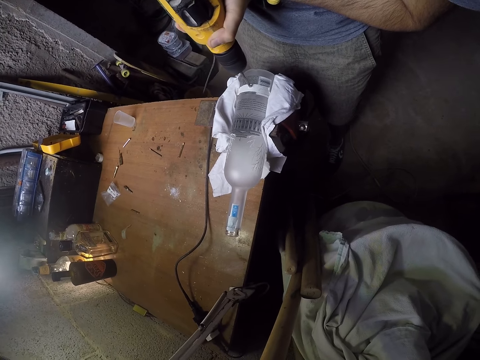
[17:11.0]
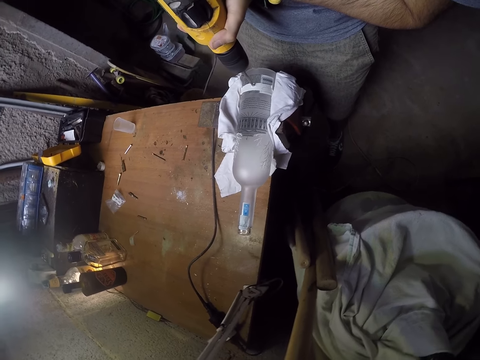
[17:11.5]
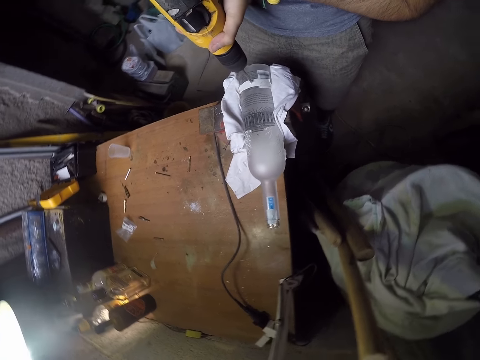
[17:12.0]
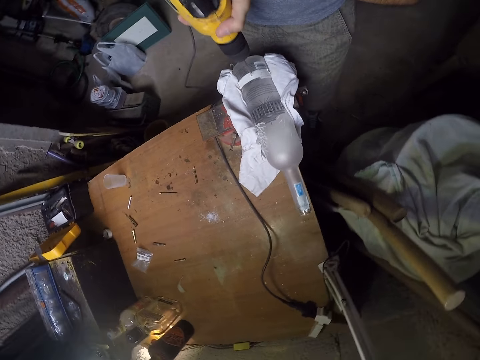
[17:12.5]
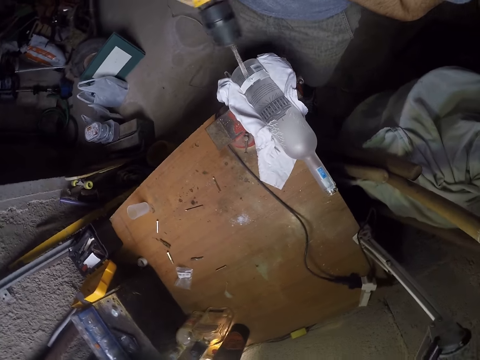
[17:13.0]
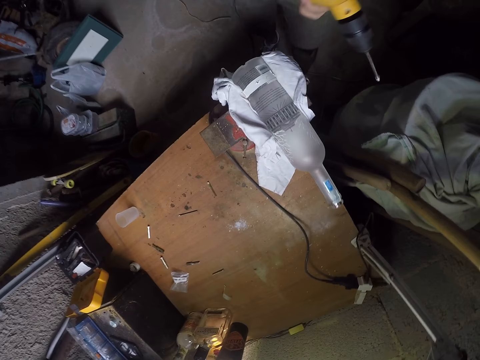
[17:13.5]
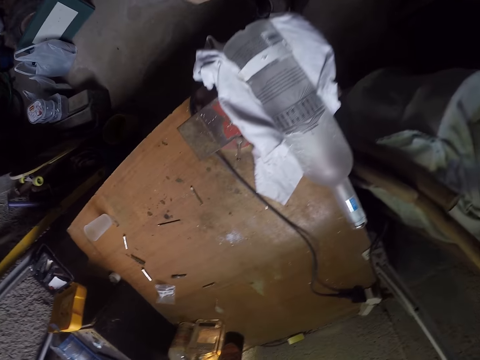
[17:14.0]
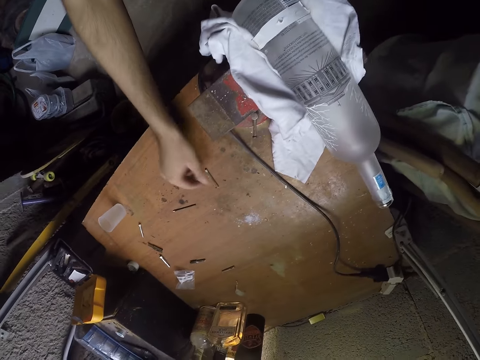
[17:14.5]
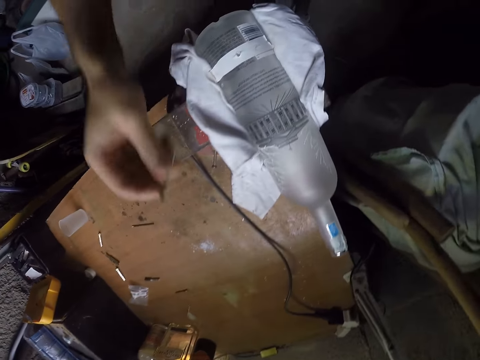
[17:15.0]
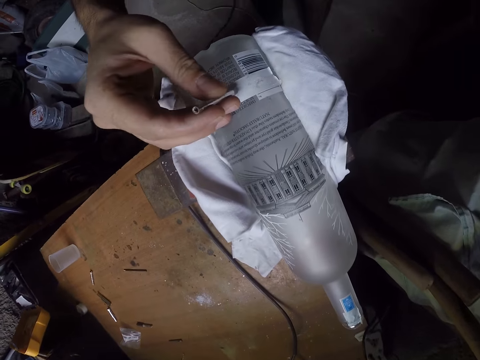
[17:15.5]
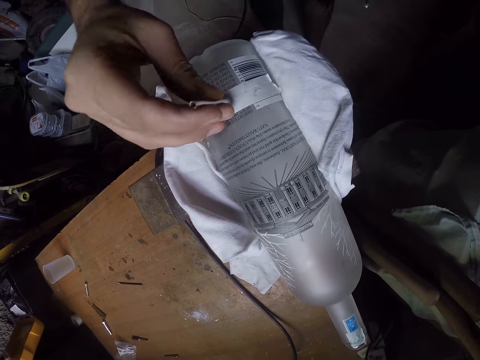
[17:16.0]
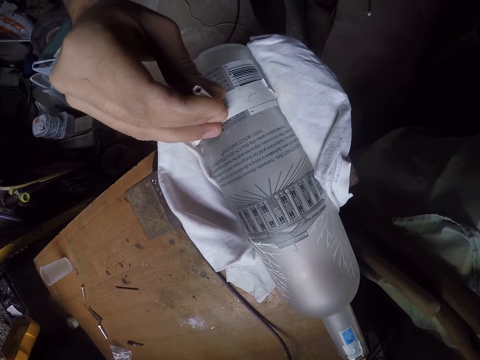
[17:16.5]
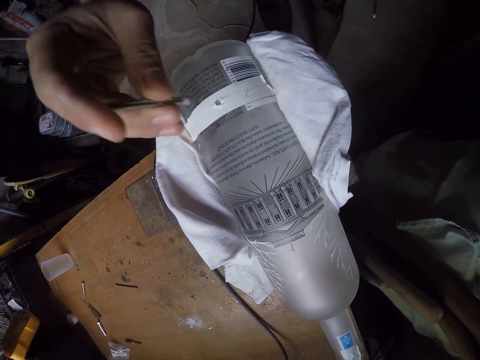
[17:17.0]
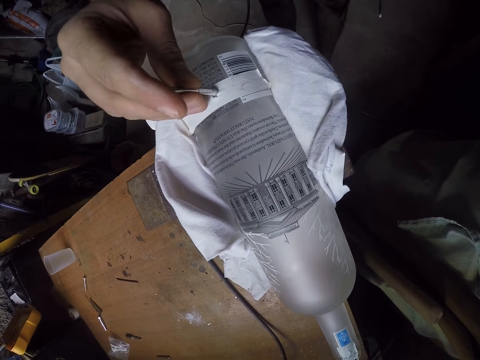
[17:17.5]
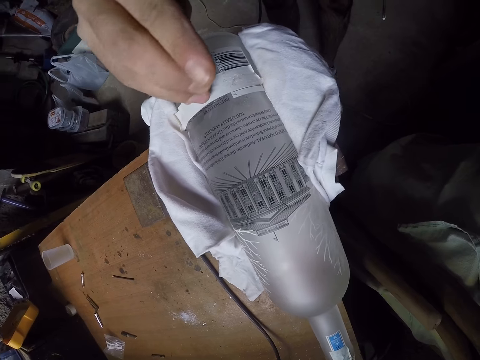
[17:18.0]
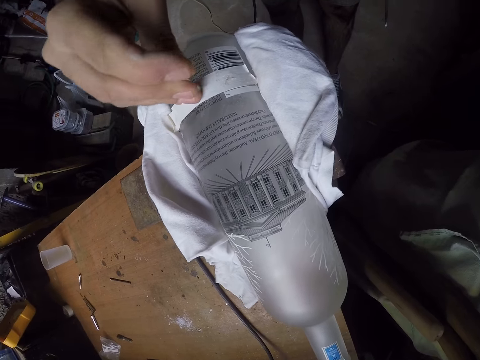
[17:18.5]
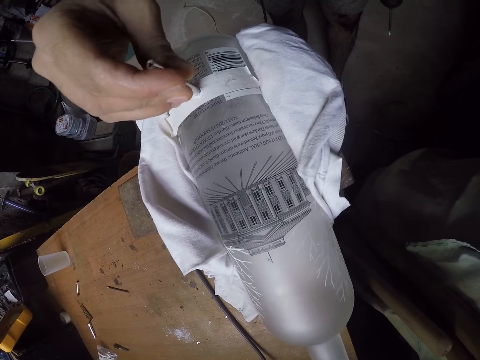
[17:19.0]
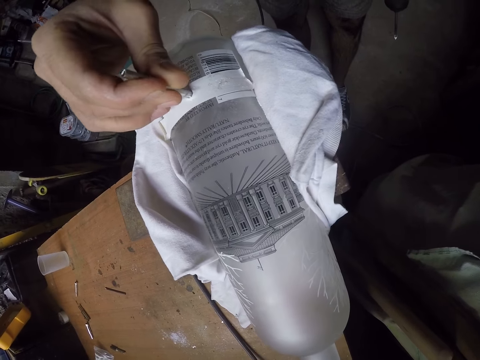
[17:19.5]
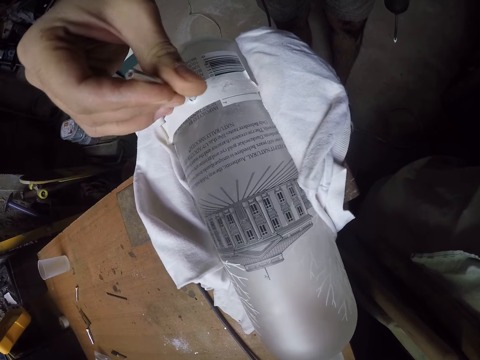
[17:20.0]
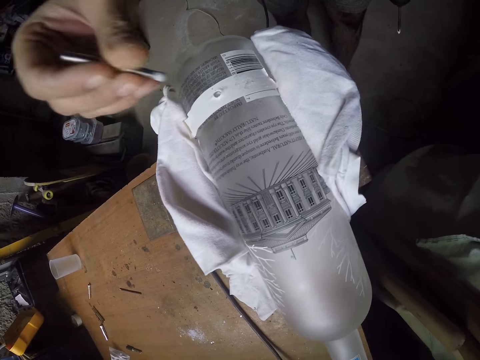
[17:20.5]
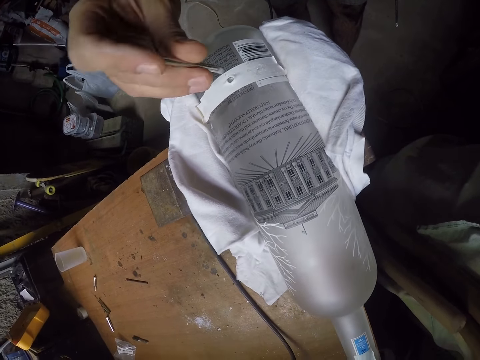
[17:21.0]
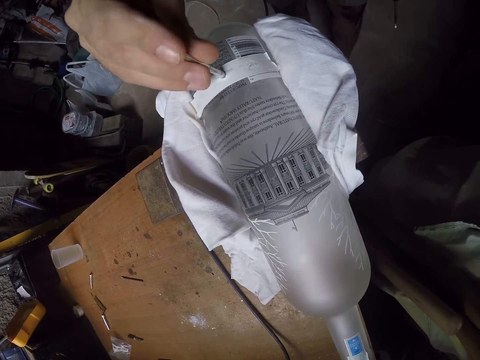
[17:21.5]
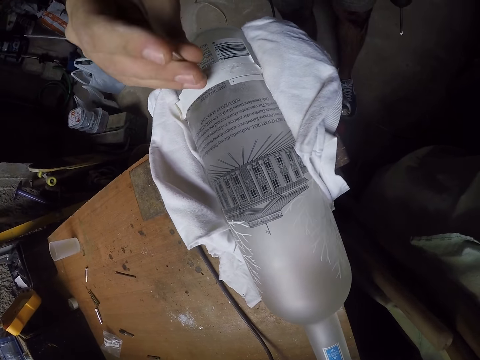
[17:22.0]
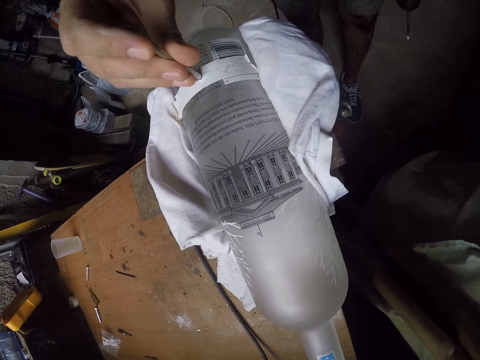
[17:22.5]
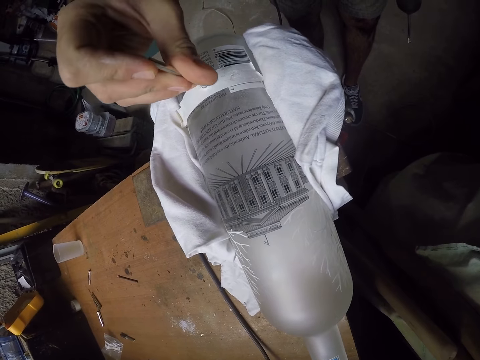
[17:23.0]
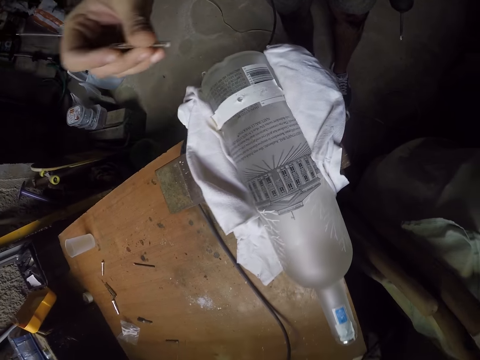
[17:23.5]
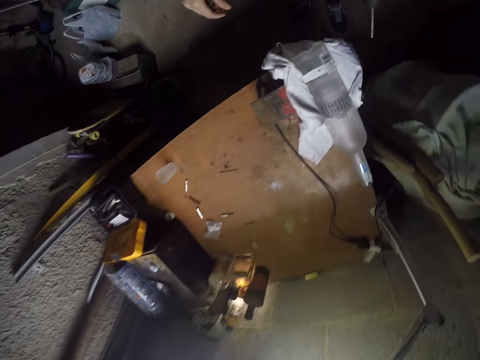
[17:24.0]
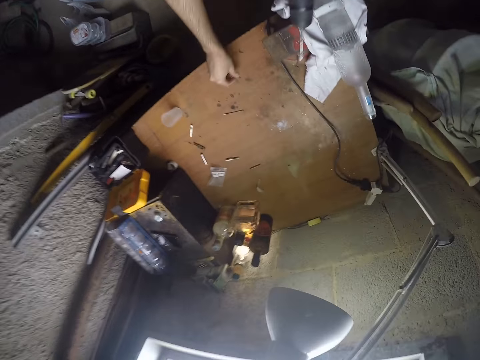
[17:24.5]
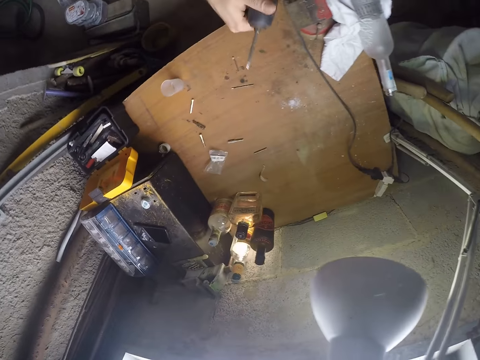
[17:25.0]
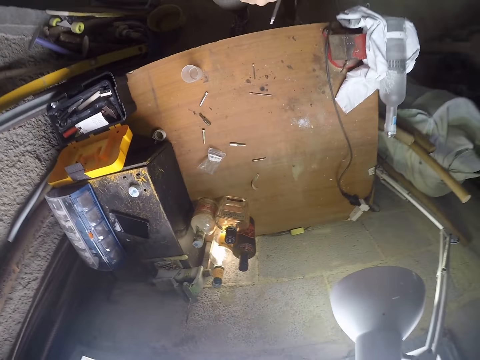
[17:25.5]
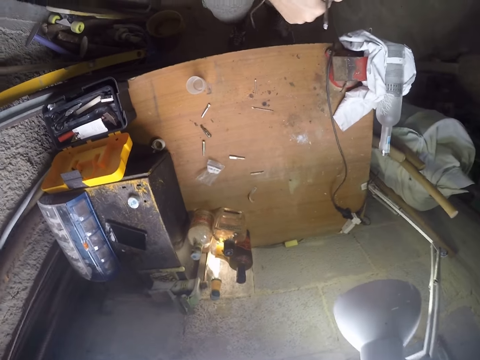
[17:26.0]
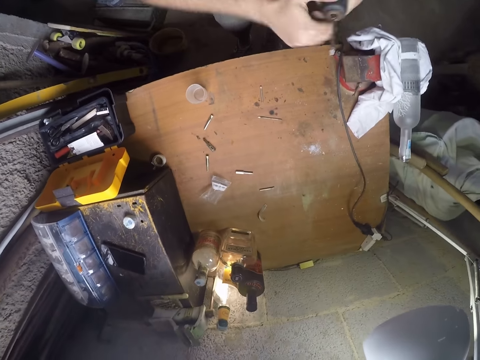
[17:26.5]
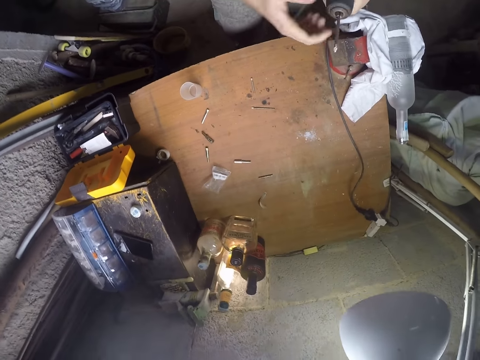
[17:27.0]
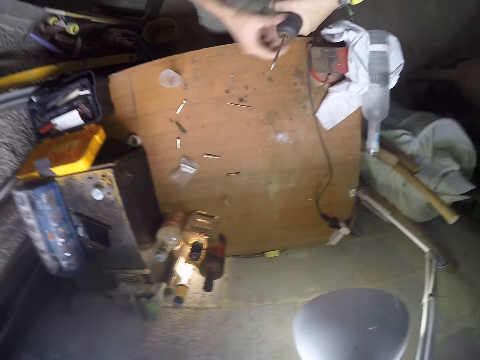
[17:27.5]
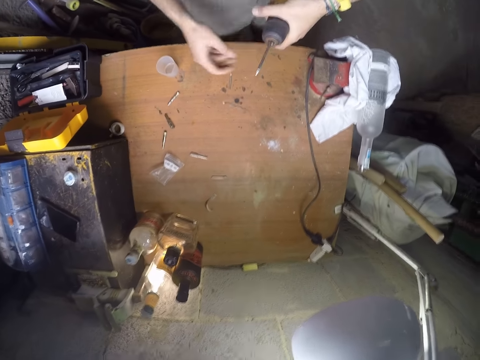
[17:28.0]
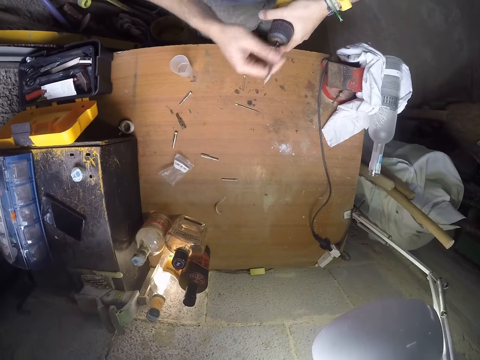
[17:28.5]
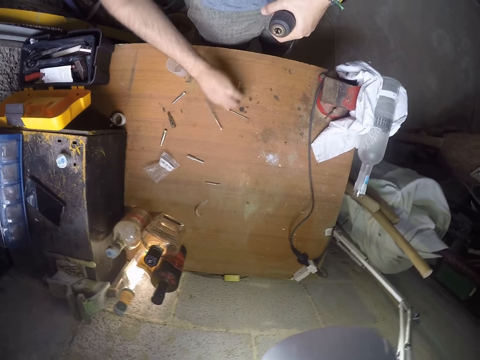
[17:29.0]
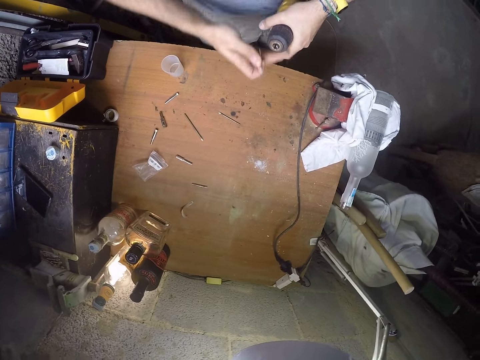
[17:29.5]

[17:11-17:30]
The camera wearer moves the drill. He picks up the nail on the table with his right hand. He shapes the drill hole with the nail. He punctures the glass bottle hole with the nail in his right hand. He shapes the drill hole with the nail repeatedly. He drops the nail on the table with his right hand. He holds the drill. He unscrews the chuck from the corded hammer drill with his right hand. He adjusts the drill part. He removes the drill bit from the corded hammer drill with his right hand. He drops the drill bit on the table with his right hand. He picks up the drill bit from the table with his right hand.

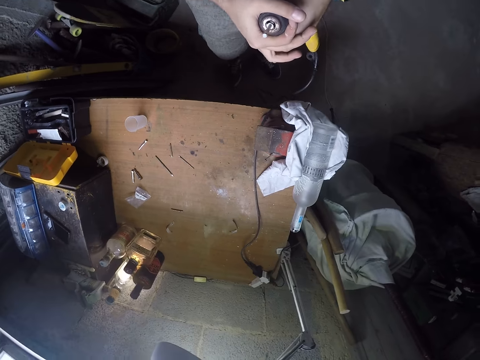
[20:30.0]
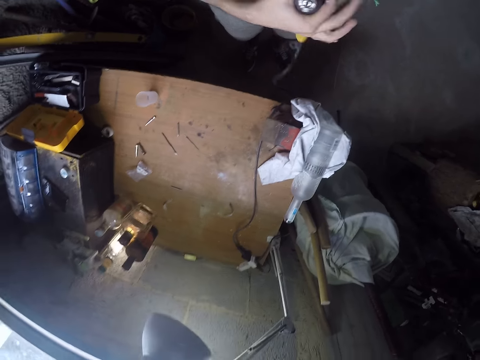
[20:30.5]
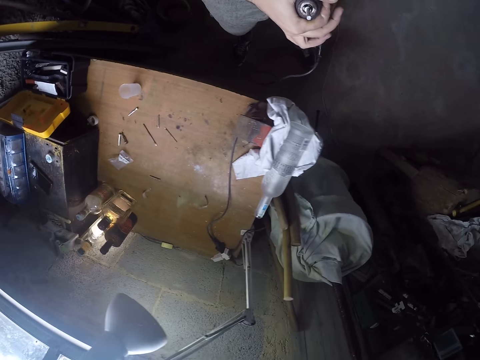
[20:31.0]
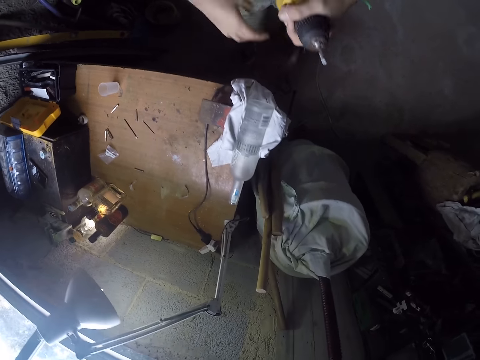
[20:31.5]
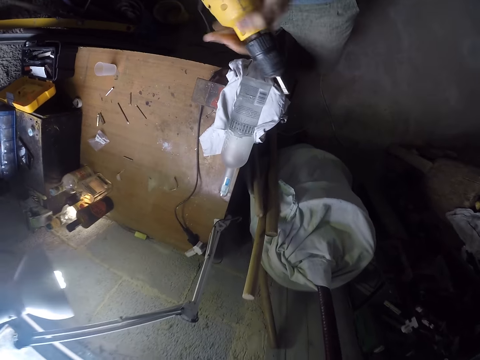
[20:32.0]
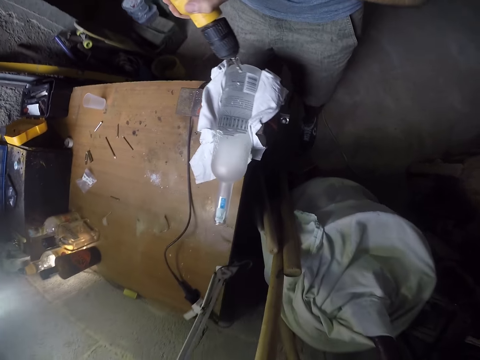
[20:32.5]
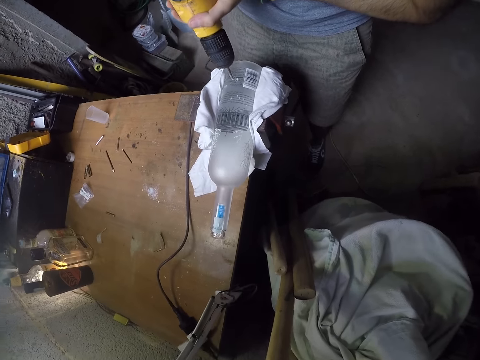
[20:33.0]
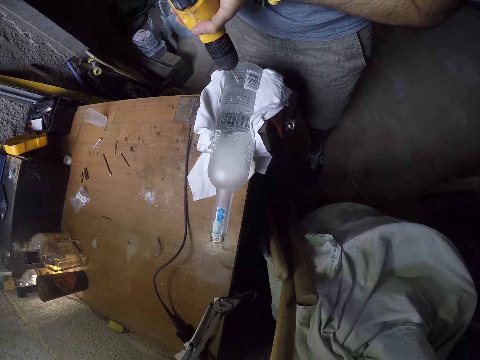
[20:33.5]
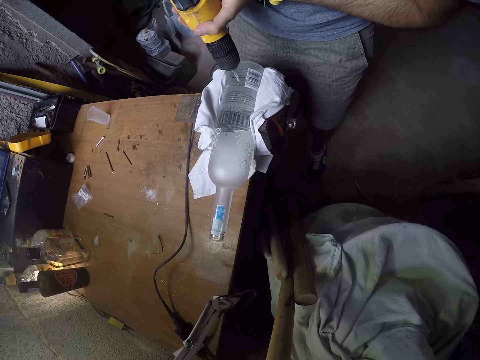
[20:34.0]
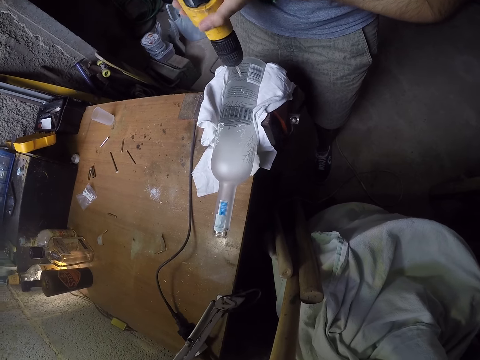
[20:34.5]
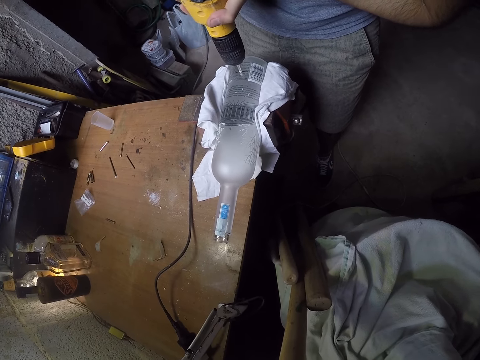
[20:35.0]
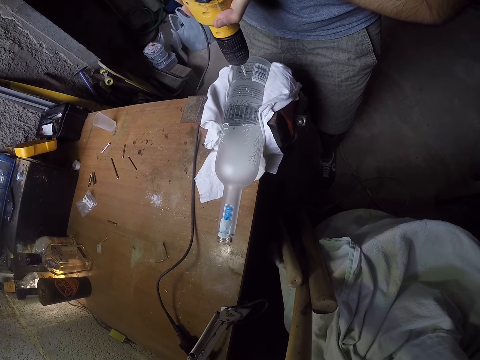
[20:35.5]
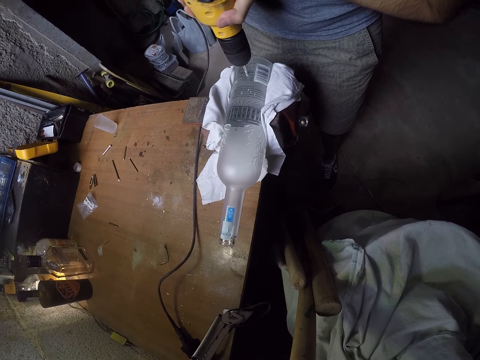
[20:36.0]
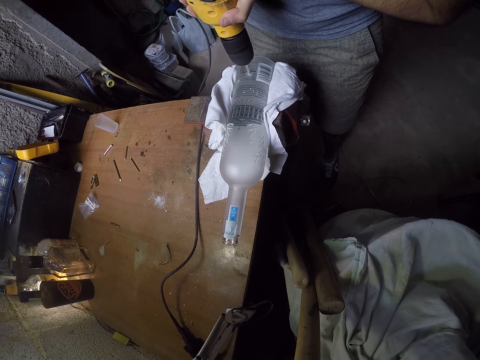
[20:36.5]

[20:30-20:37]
The camera wearer removes his right hand from the hand drill in his left hand. He holds the hand drill in his left hand with his right hand. He inserts the hand drill in the bottle hole with his left hand. He drills the hole in the bottle in the clamp with the hand drill in his left hand.
